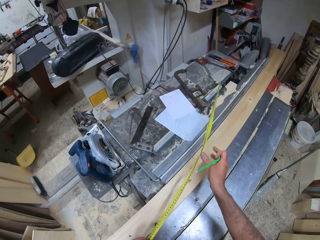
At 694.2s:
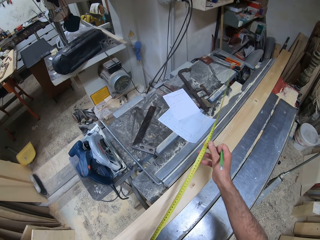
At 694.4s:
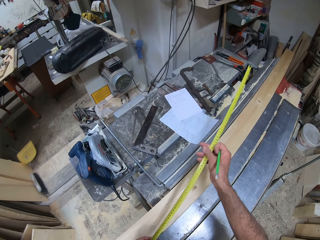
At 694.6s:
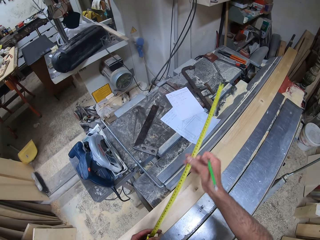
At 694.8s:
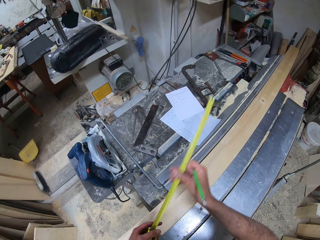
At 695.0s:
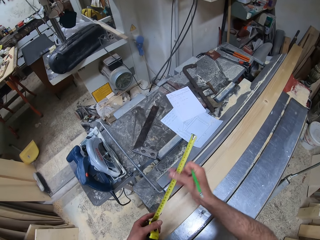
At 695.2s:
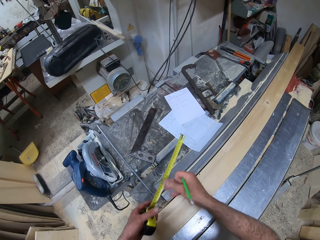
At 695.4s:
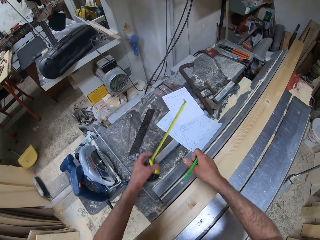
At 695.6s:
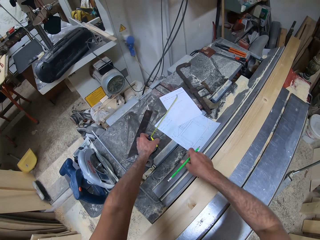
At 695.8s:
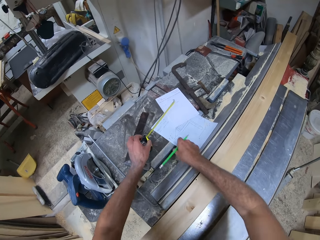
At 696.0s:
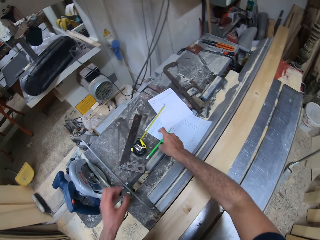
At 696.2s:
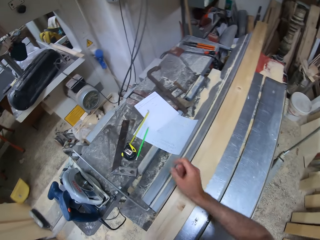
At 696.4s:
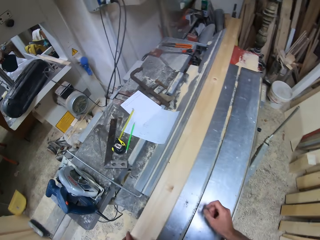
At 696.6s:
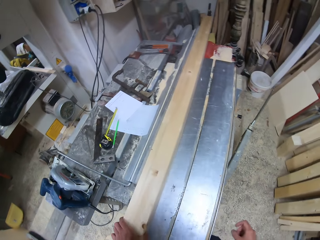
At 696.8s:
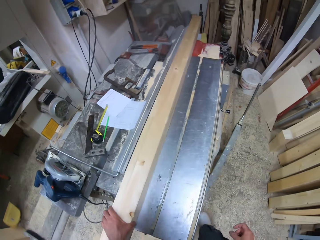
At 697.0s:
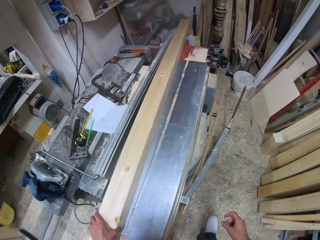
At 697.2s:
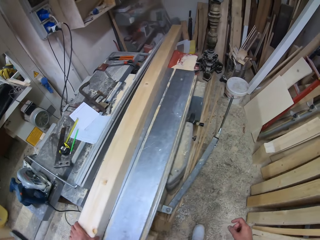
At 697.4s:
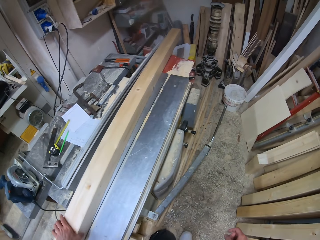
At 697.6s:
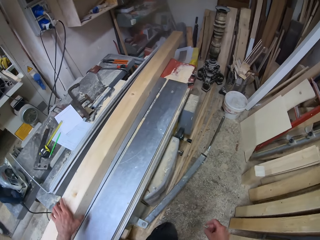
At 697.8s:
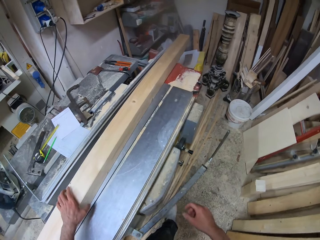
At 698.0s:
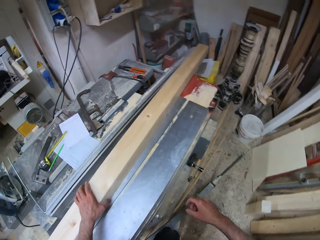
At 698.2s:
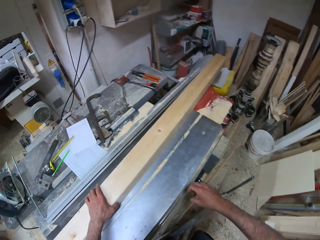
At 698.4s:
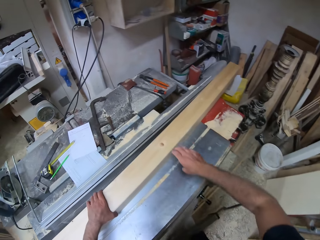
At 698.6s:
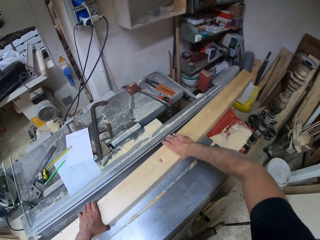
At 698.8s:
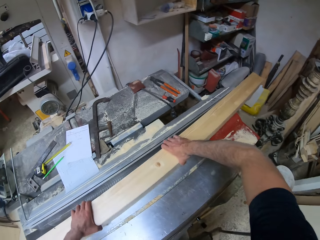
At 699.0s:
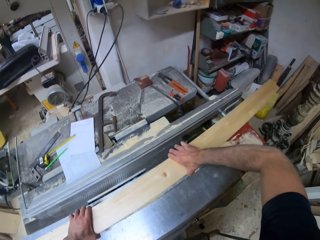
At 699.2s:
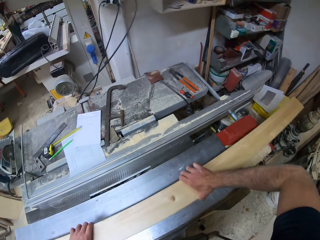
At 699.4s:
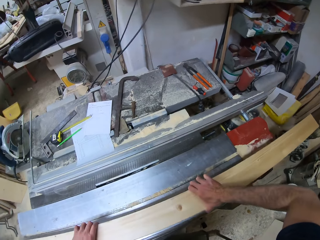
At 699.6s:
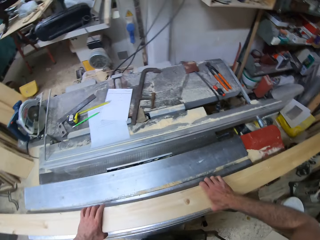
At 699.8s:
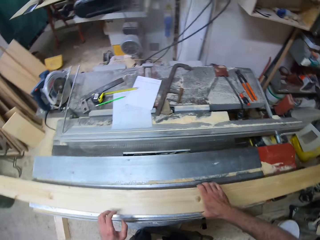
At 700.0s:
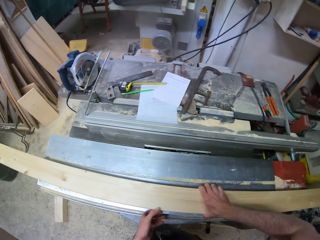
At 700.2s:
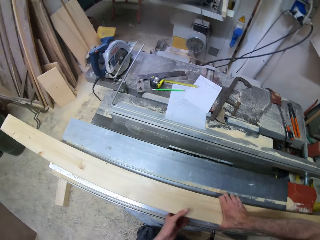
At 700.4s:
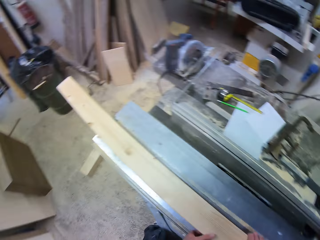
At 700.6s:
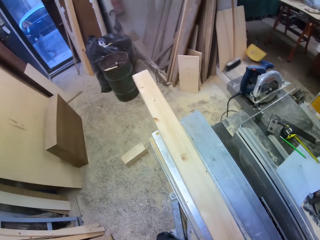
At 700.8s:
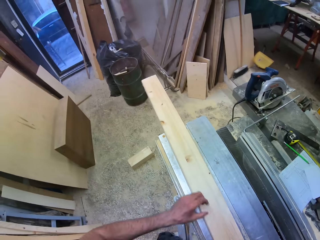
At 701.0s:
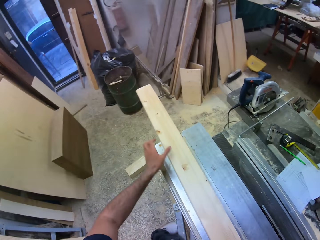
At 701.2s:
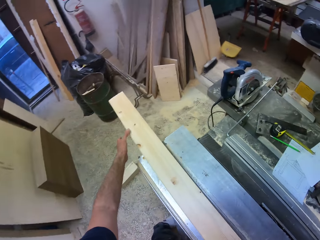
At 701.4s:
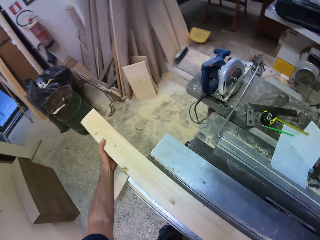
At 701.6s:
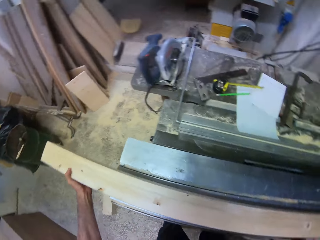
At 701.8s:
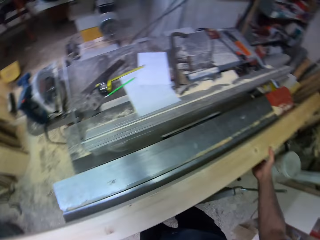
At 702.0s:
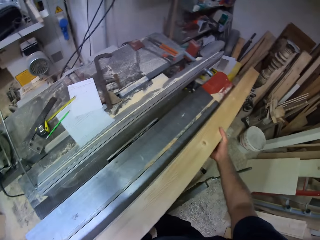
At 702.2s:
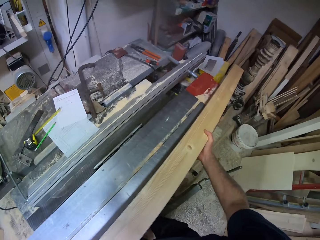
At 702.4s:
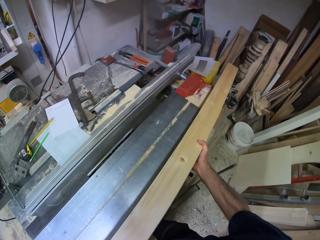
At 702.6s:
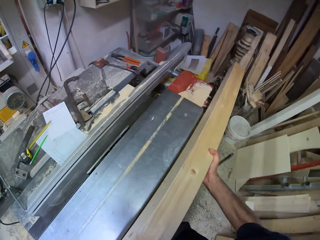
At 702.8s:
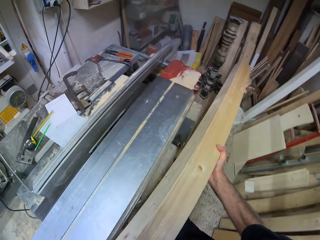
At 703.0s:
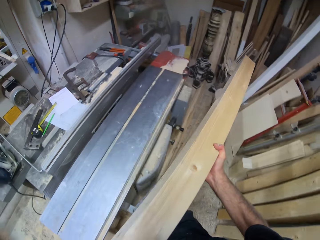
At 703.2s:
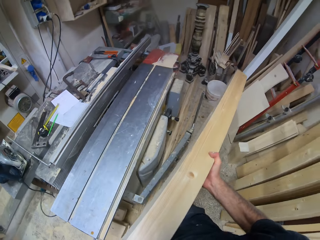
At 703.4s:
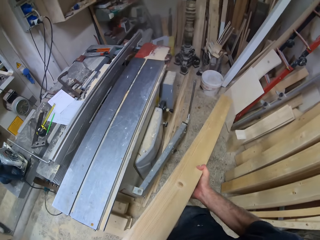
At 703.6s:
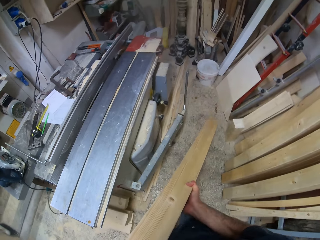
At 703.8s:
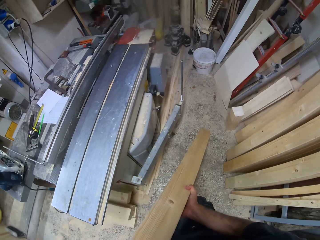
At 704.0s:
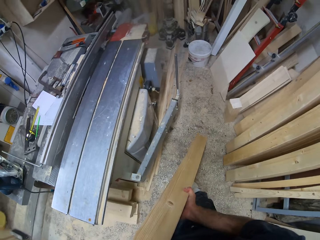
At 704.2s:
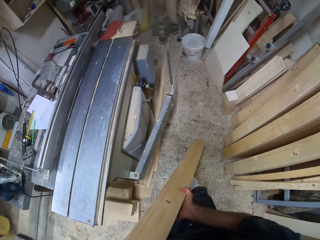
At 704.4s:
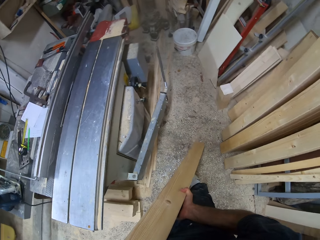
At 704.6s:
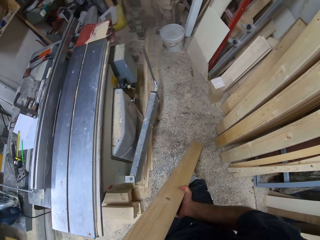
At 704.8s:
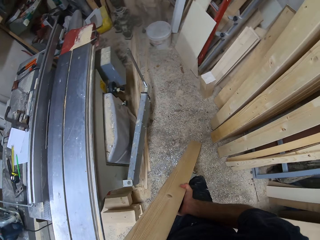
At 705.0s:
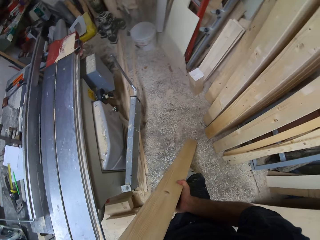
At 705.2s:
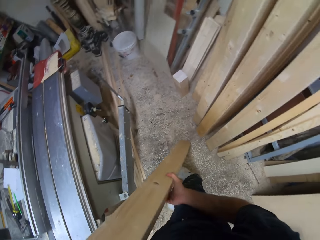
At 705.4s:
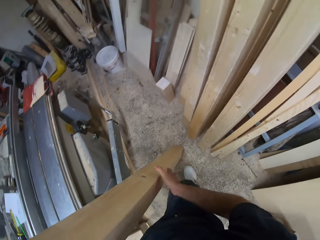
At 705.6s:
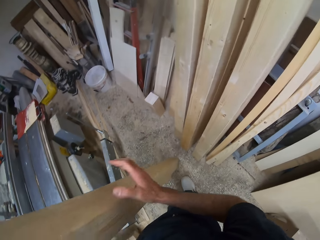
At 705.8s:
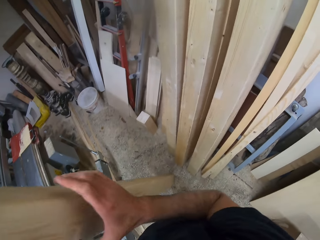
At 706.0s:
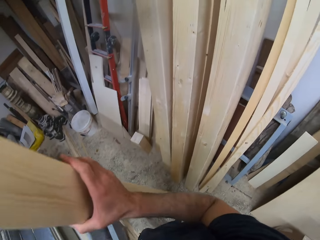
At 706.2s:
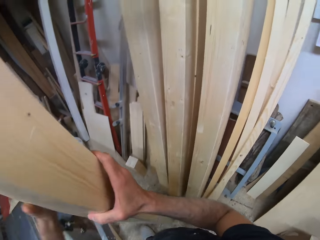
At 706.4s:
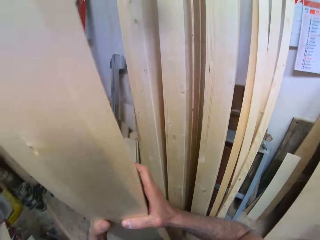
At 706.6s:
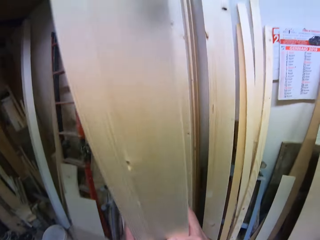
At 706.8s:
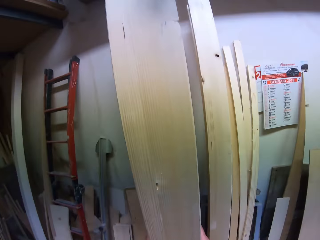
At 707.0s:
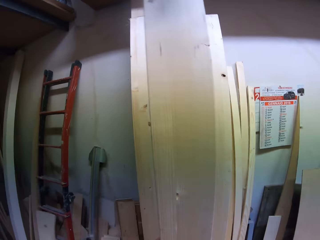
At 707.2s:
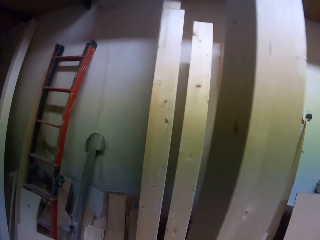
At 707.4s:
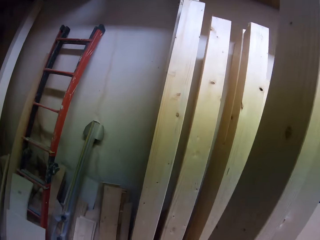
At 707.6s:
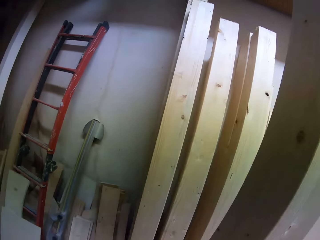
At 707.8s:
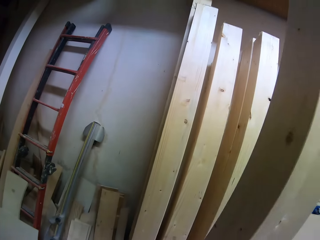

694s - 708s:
The camera wearer drops the measuring tape on the work table with his left hand. He drops the pencil on the work table with his right hand. He takes the timber. He moves the log of wood on the work table with both hands. He lifts the log of wood off the work table with both hands. He leans the timber on other timber.

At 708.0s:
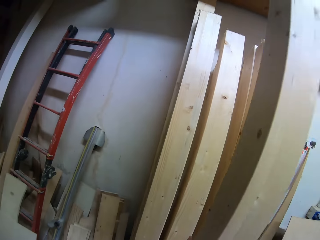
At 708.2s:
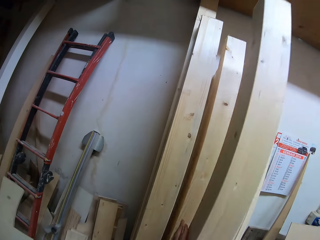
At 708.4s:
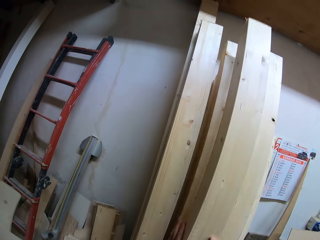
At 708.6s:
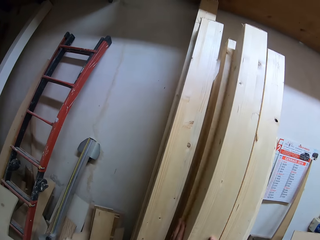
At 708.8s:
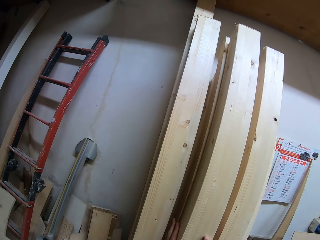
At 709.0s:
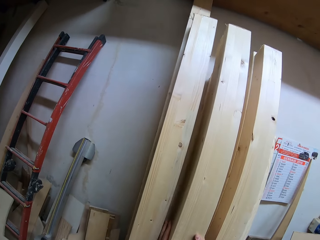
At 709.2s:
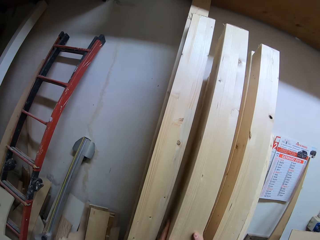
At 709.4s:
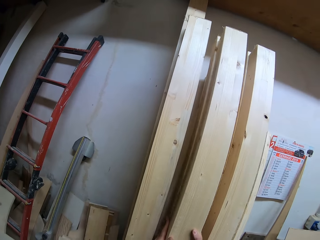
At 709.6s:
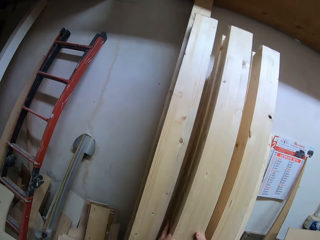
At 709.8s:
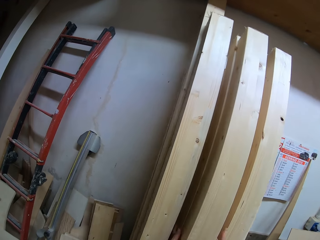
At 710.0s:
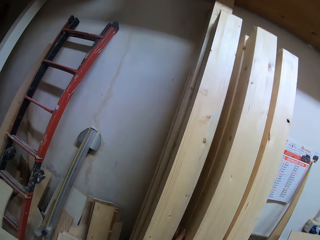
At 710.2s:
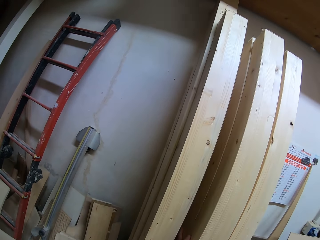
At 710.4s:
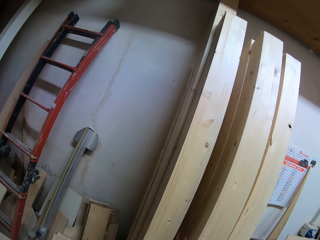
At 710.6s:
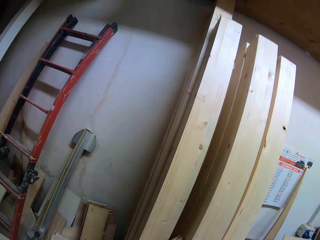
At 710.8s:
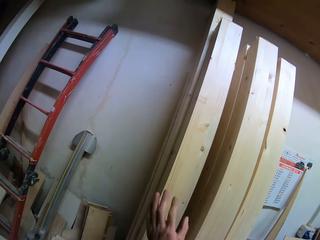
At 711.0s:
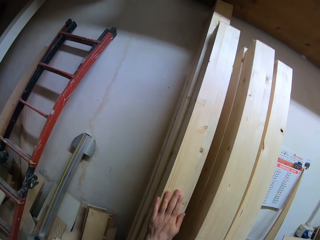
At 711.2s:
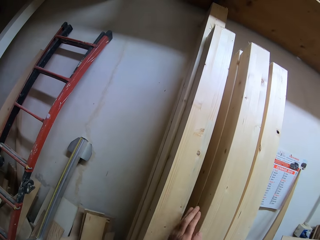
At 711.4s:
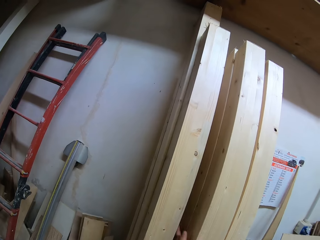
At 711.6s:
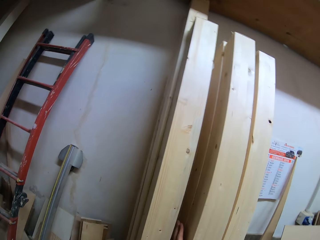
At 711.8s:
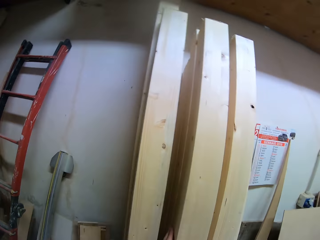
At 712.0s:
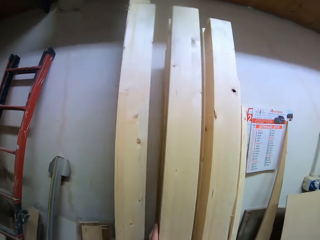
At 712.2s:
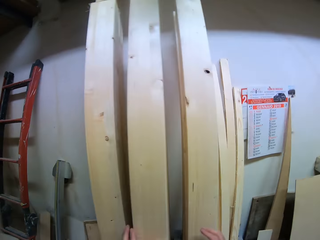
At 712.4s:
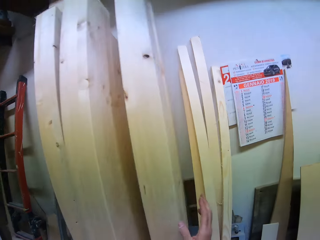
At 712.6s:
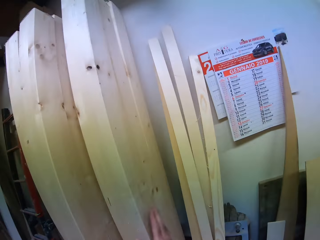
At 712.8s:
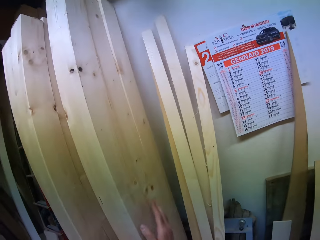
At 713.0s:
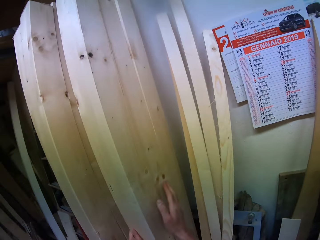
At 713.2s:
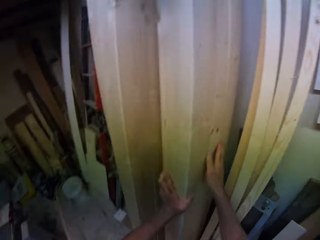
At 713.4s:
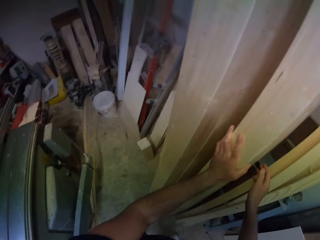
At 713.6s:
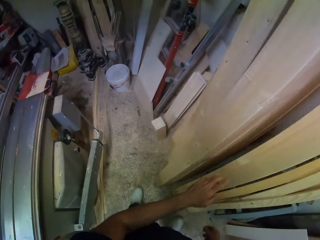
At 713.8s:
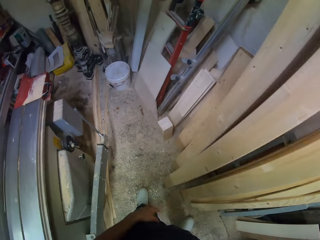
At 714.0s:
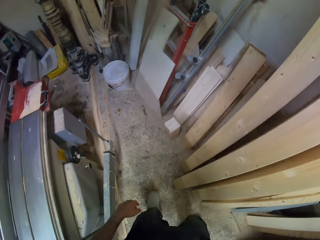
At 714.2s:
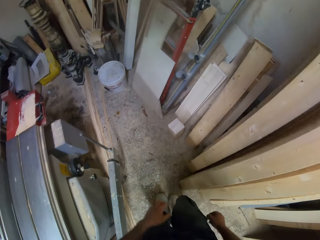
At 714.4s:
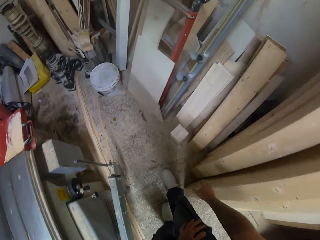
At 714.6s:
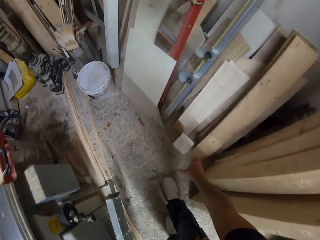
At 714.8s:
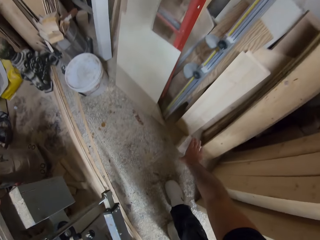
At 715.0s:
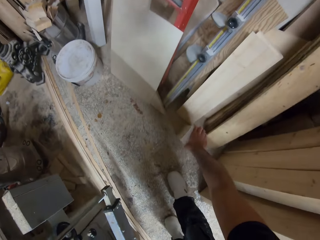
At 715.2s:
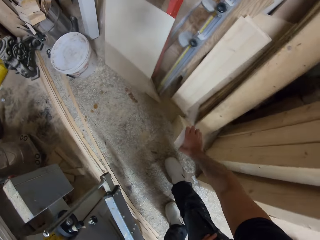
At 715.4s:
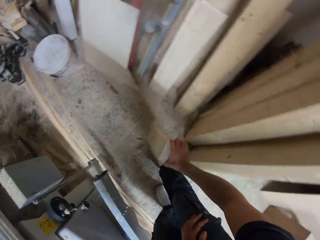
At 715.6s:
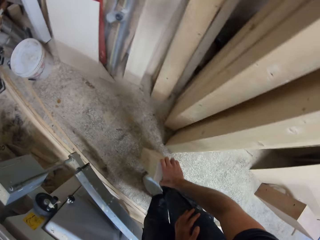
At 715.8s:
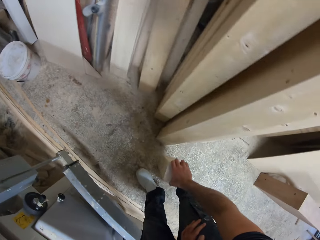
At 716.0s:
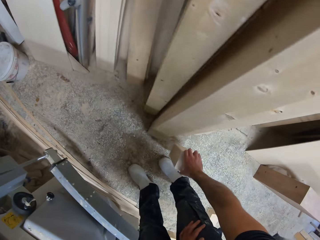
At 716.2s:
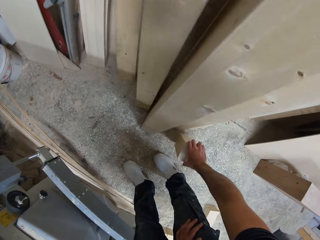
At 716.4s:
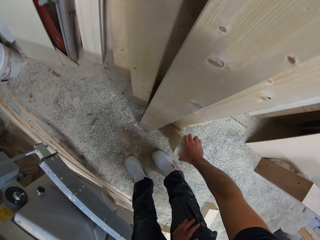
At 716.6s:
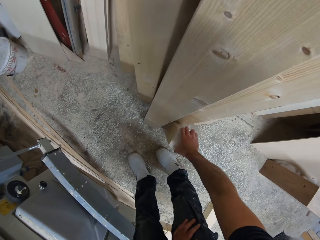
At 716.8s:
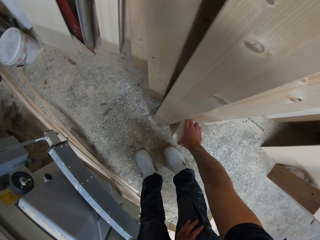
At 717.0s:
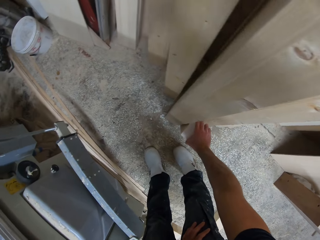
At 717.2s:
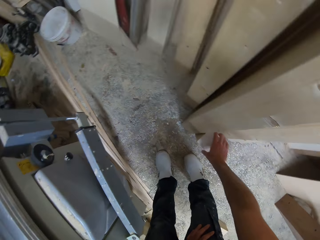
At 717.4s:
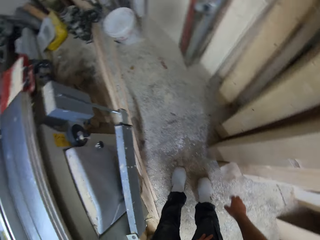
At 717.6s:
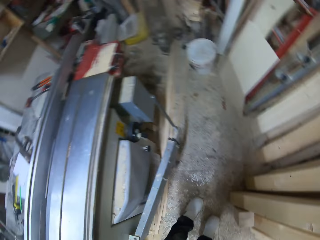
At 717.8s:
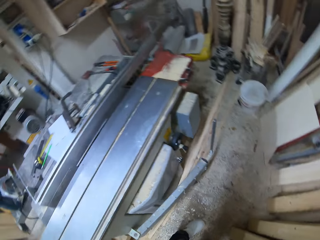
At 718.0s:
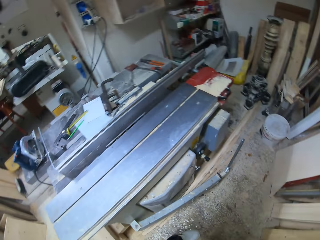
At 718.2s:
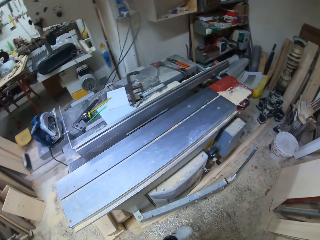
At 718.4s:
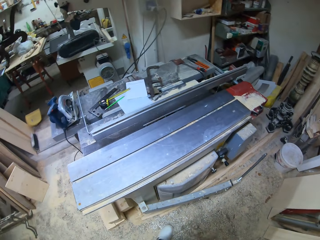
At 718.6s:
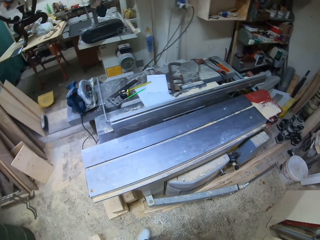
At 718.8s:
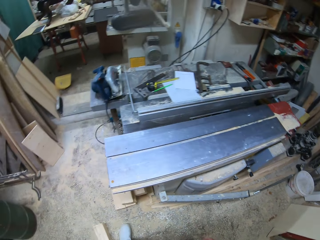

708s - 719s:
The camera wearer leans the log of wood against other logs of wood on the wall. He picks up a piece of wood from the ground with his right hand. He places the piece of wood on the ground beside the log of wood.
